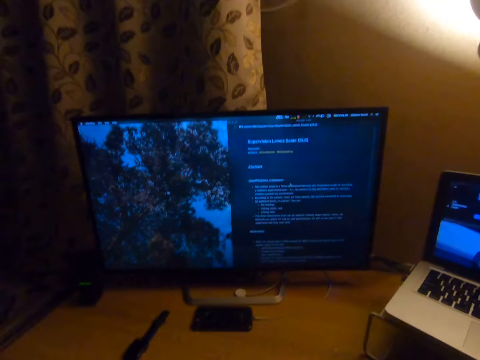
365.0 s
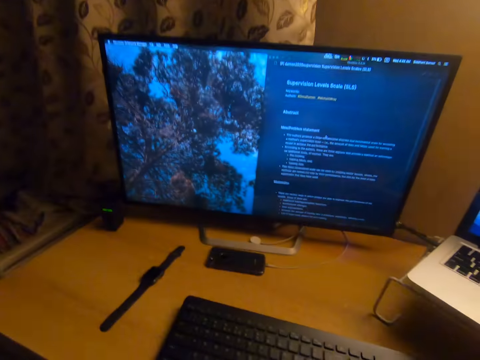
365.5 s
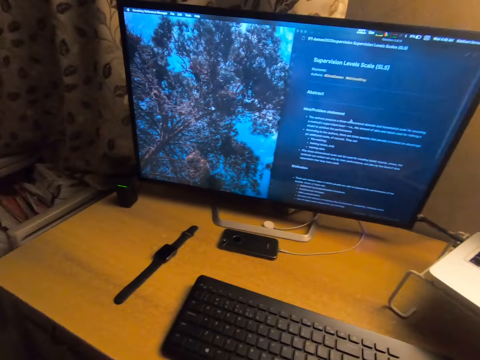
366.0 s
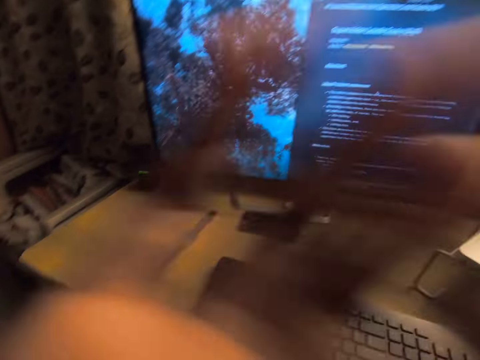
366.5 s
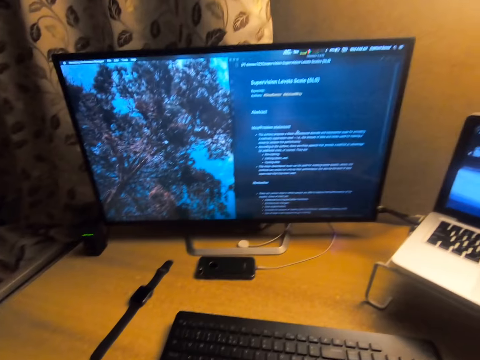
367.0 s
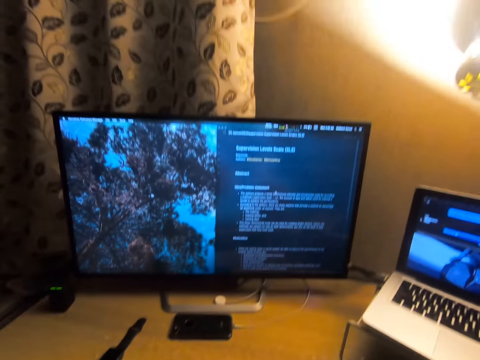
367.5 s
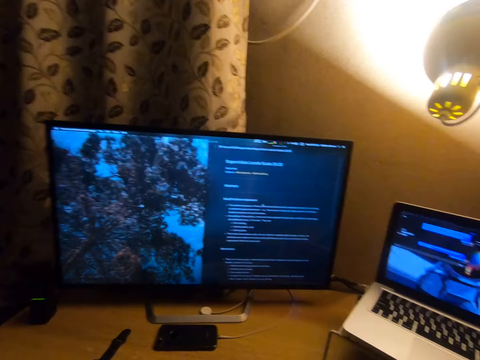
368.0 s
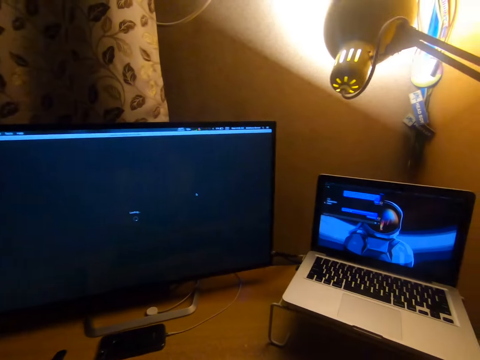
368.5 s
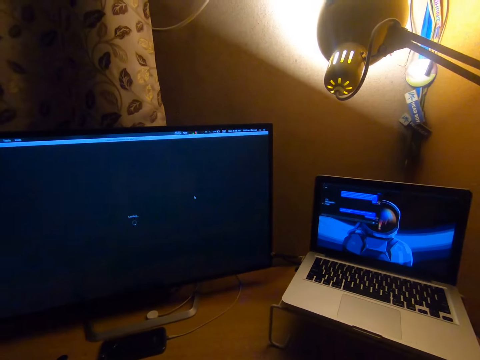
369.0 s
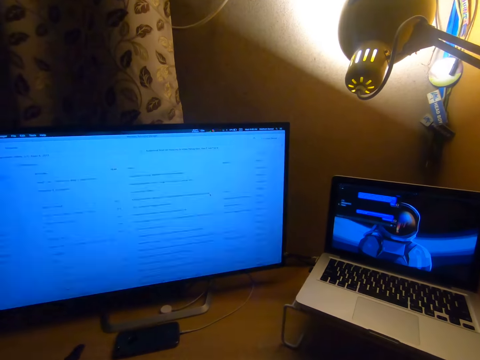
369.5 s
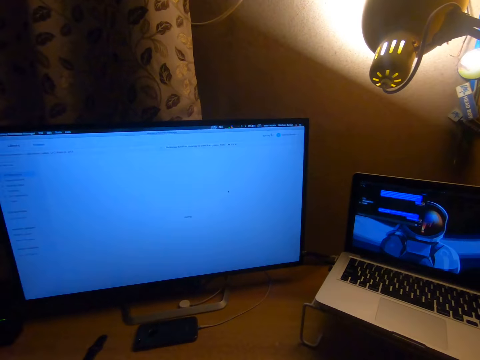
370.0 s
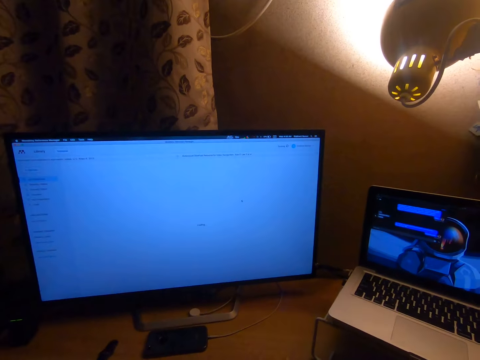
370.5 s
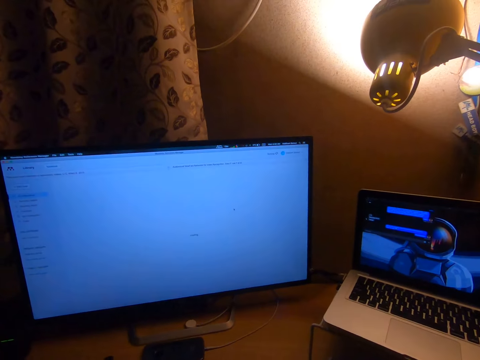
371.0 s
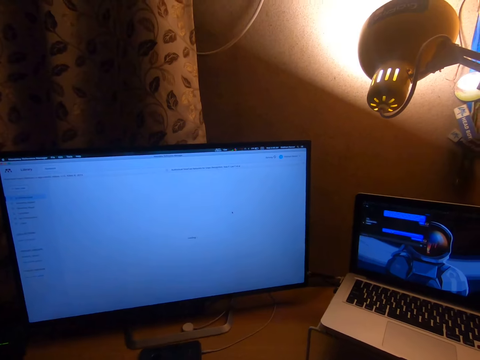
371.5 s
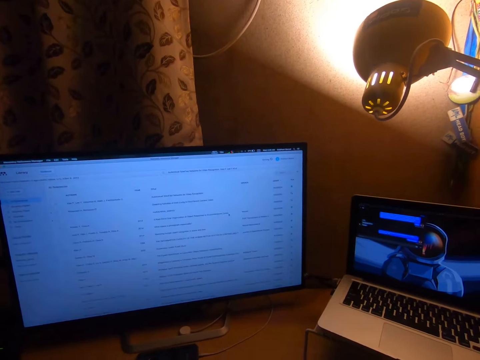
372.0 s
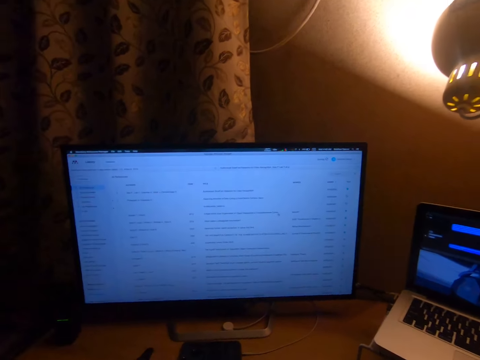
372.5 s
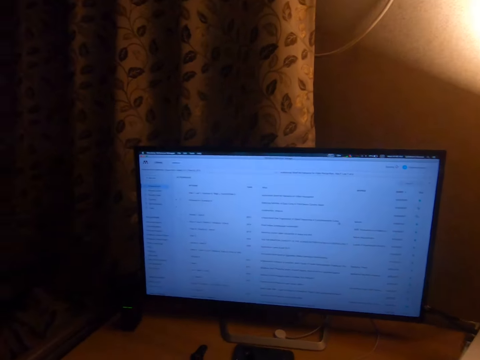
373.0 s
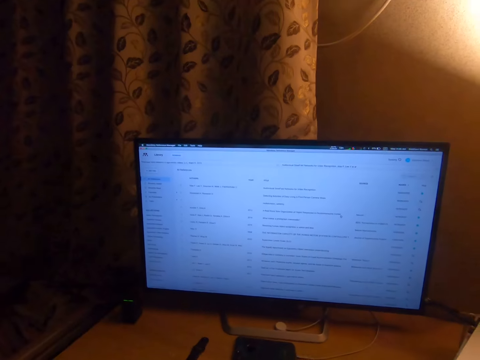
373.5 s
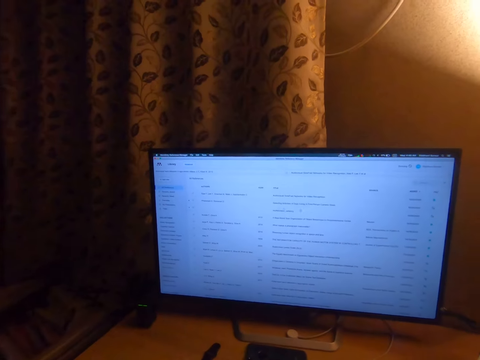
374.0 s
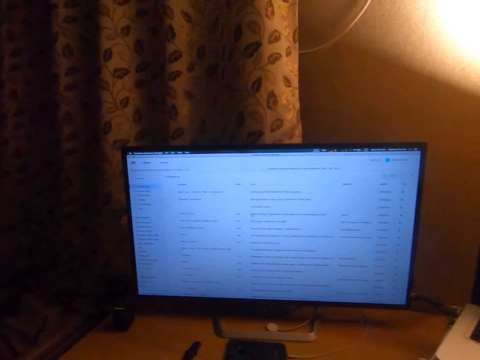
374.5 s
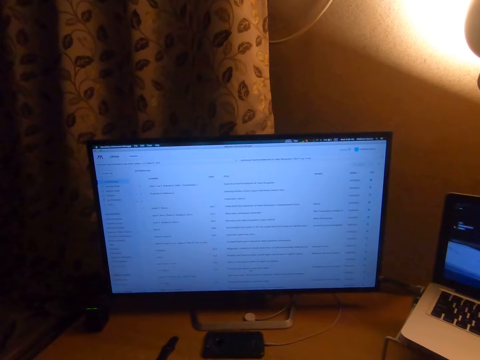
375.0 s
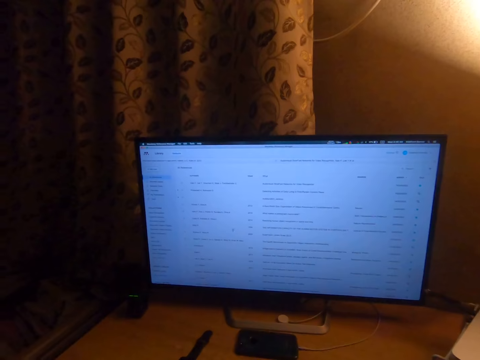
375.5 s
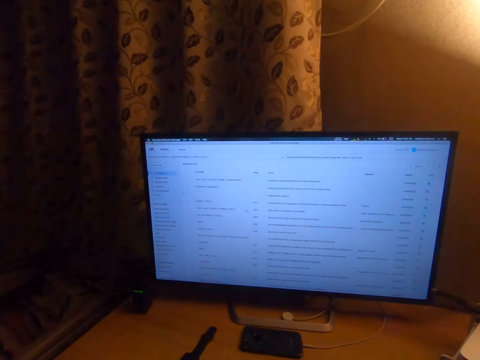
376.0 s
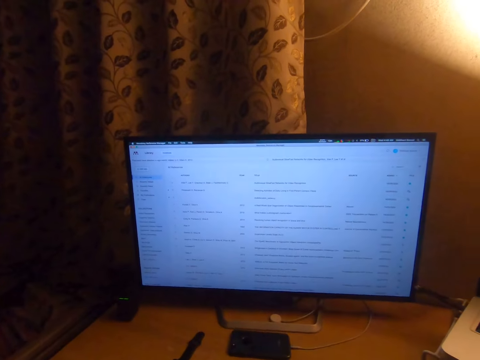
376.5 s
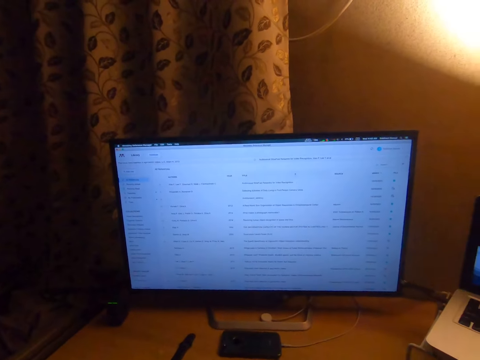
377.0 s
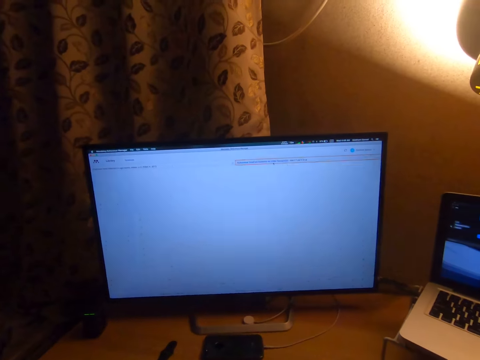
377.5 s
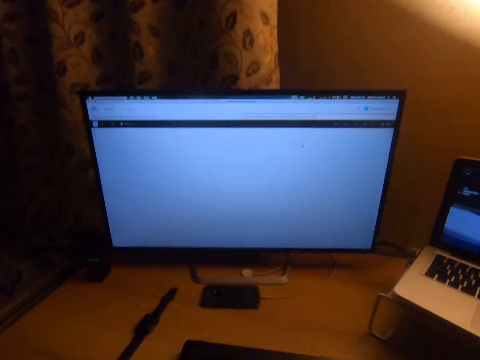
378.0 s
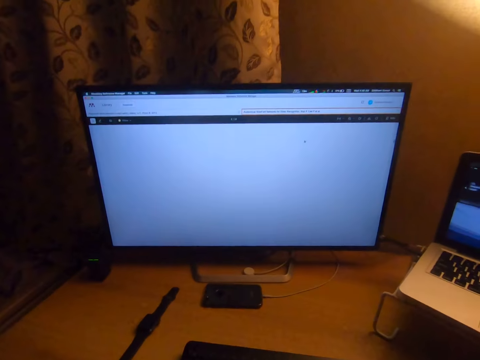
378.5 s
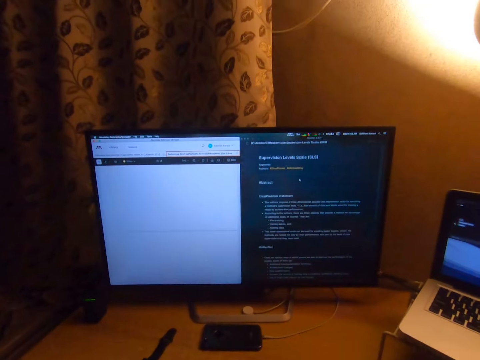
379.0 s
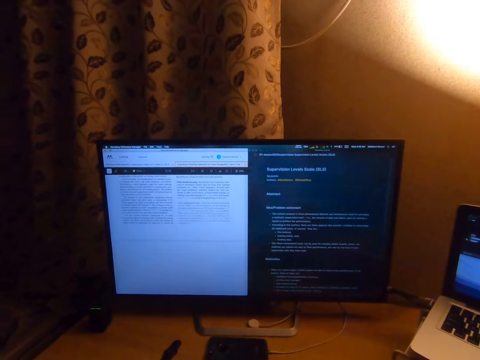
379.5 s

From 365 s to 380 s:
The camera wearer looks at the screen. They look at the computer. They use the mouse.

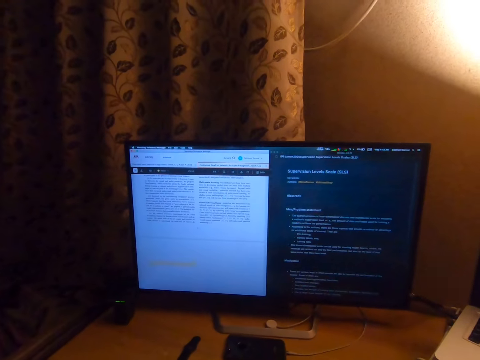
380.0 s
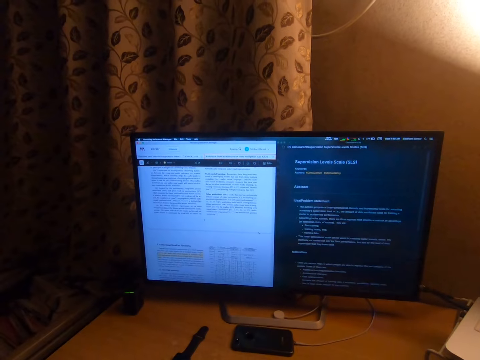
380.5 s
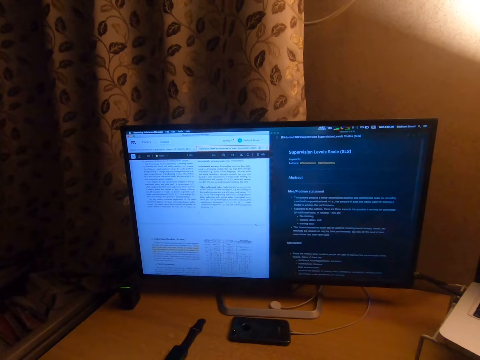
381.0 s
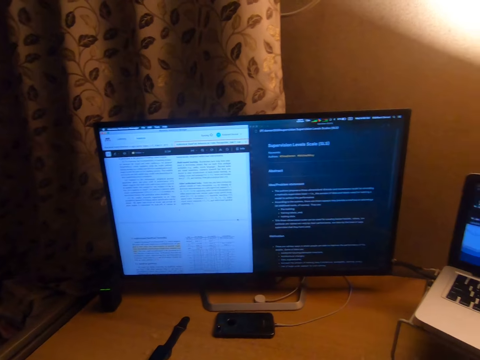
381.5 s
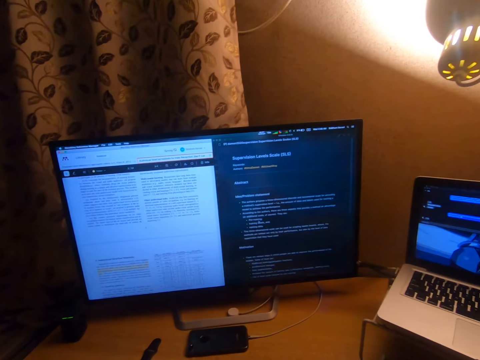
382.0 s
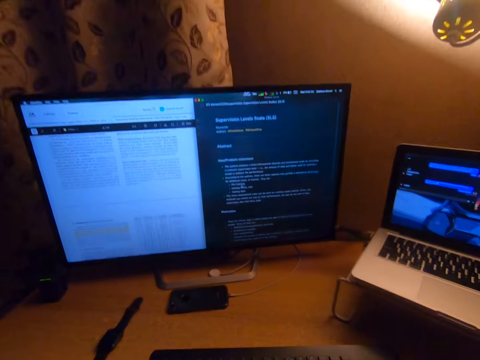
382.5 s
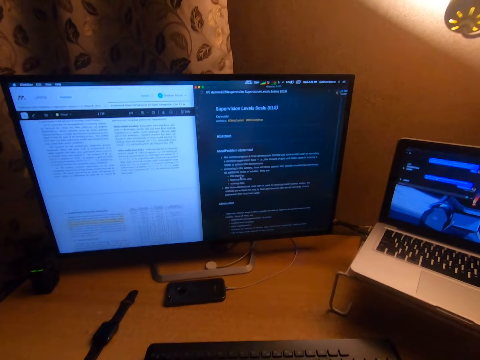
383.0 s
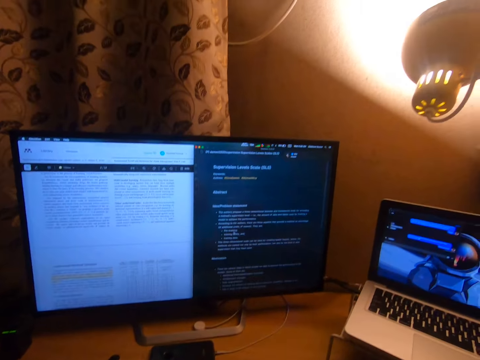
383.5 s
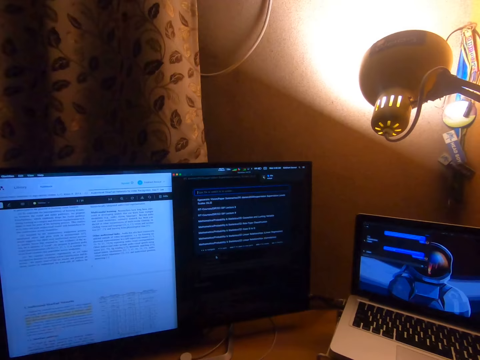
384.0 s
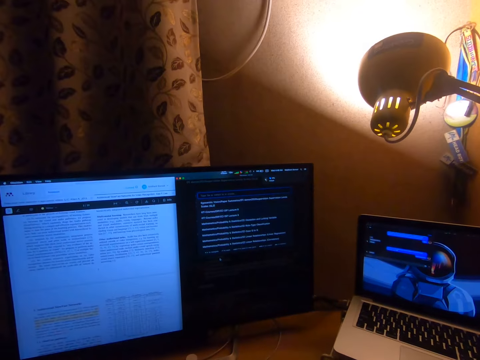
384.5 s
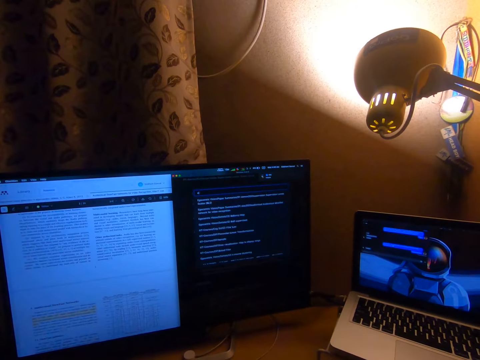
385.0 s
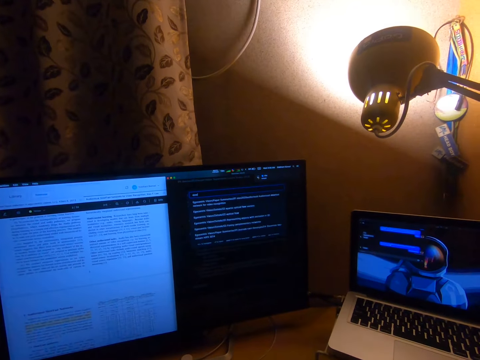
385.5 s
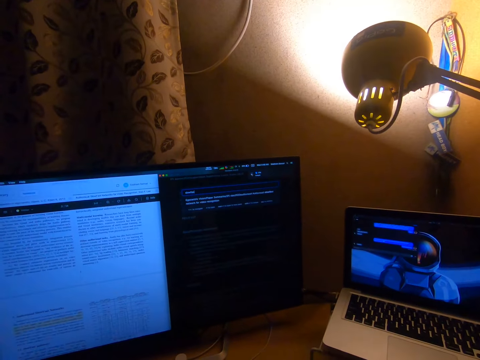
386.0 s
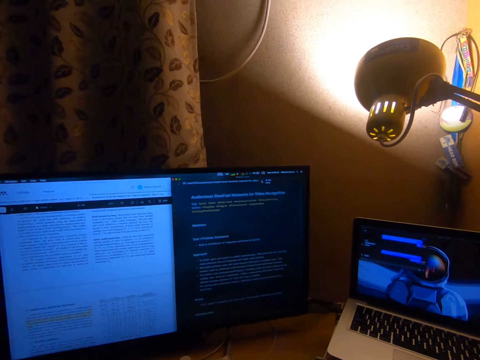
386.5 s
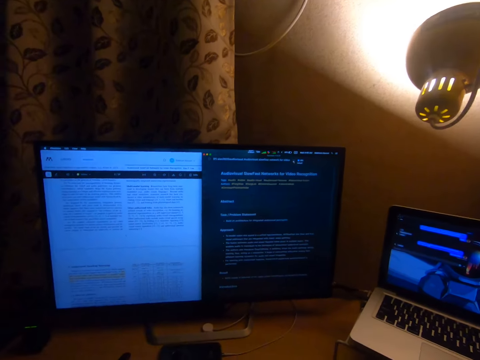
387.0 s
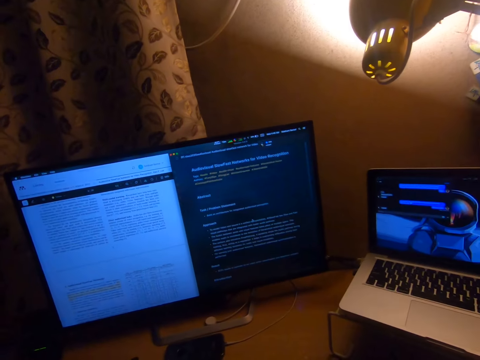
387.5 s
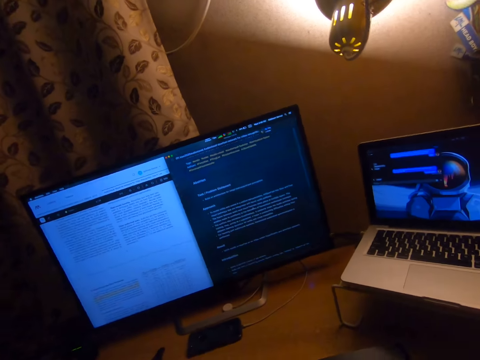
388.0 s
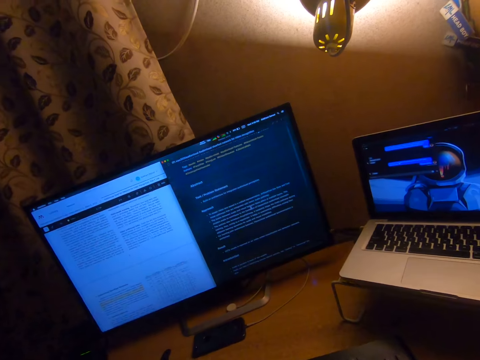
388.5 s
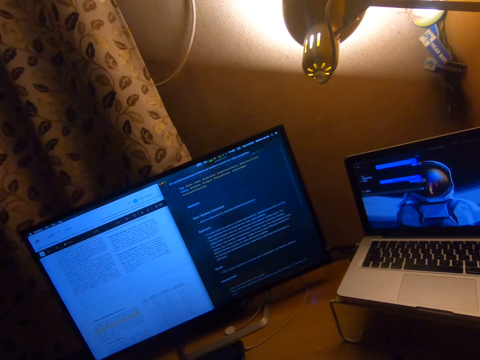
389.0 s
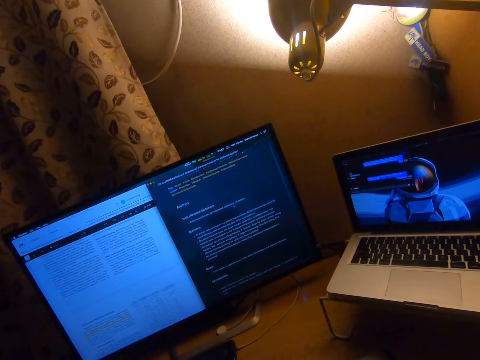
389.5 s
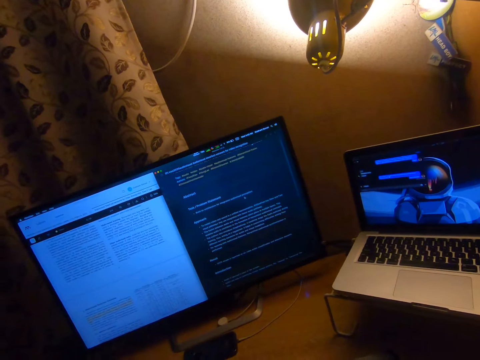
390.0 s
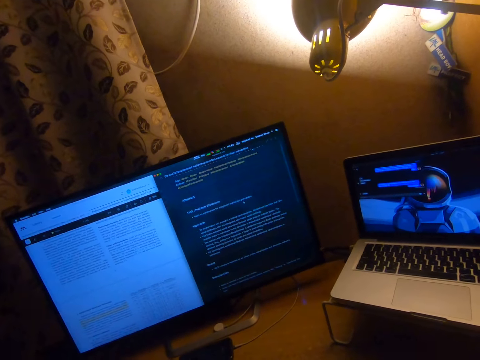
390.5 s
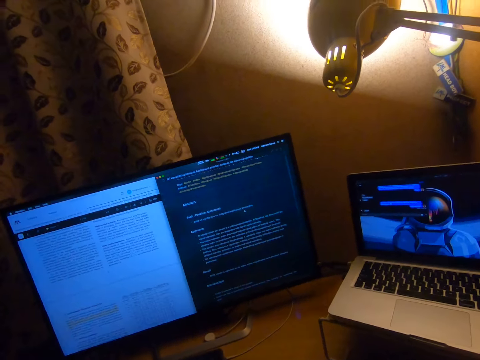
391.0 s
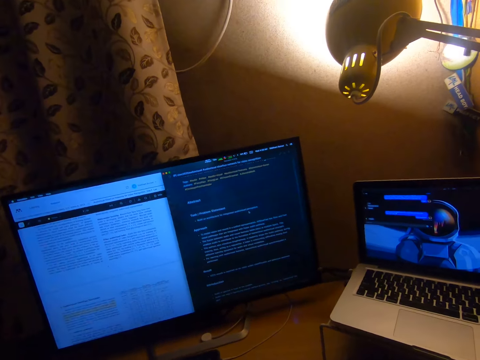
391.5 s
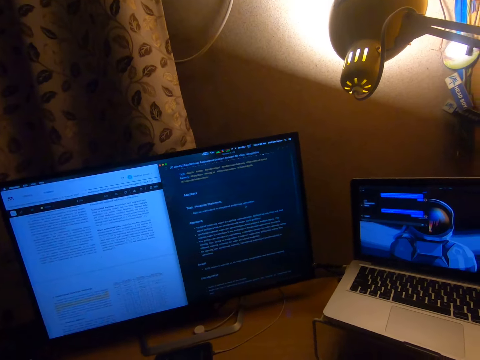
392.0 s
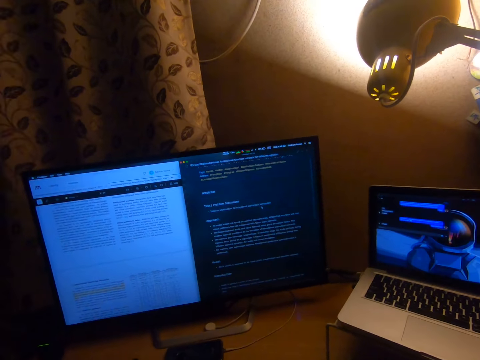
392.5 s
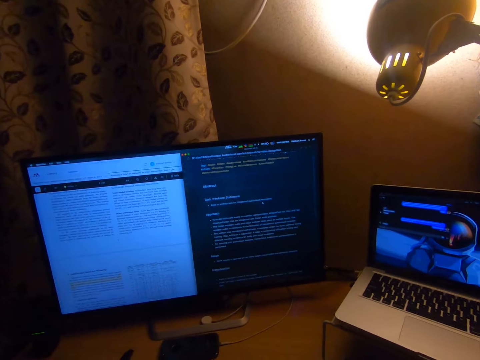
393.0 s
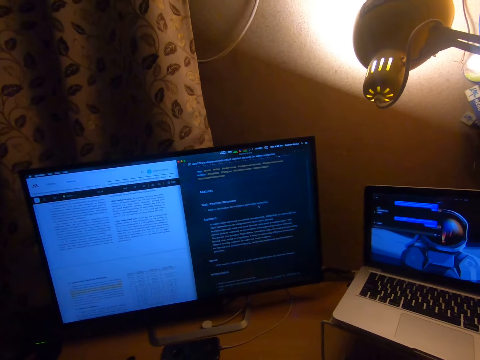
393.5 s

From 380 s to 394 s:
The camera wearer uses the keyboard. They use the mouse.
